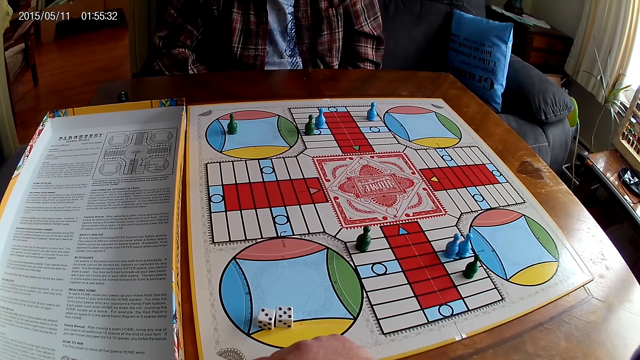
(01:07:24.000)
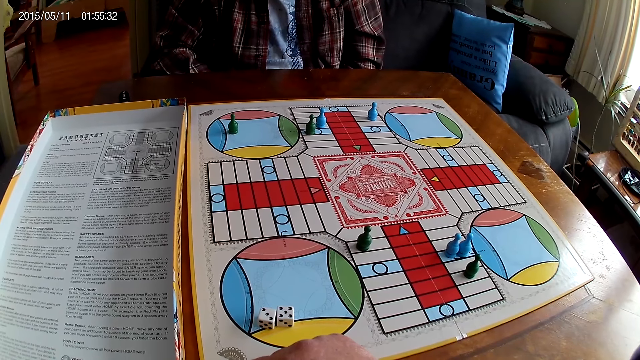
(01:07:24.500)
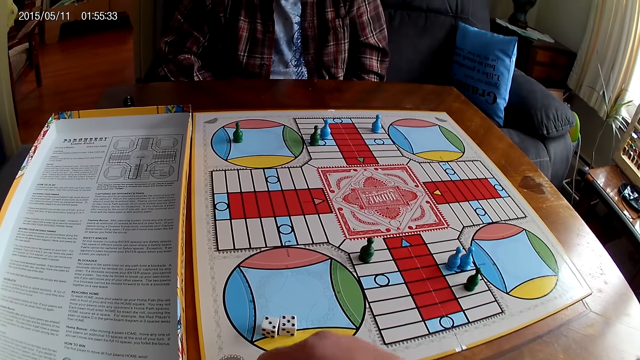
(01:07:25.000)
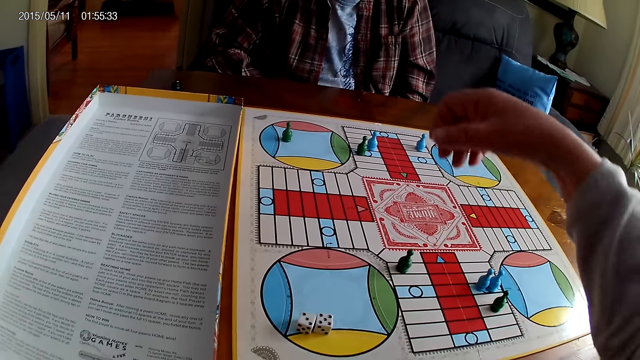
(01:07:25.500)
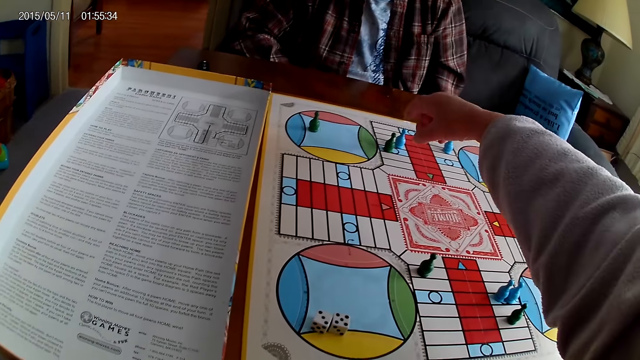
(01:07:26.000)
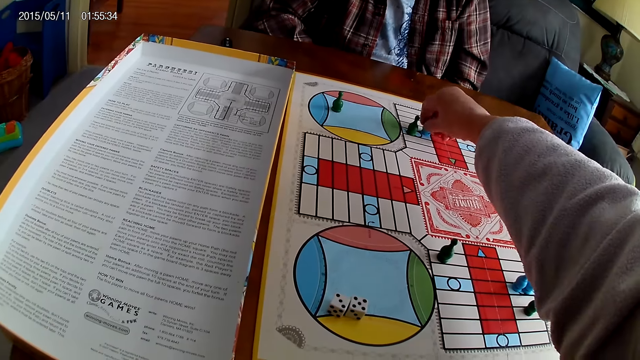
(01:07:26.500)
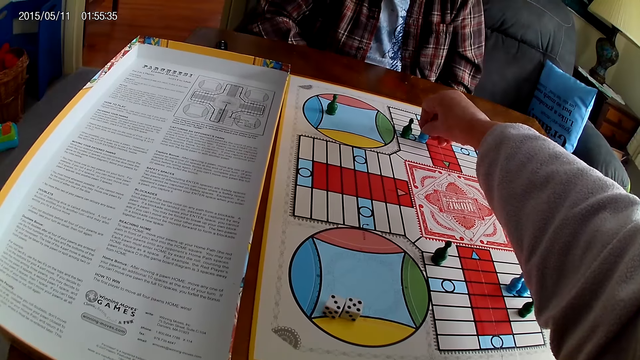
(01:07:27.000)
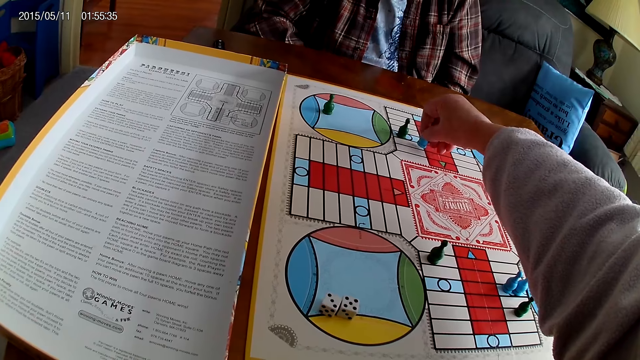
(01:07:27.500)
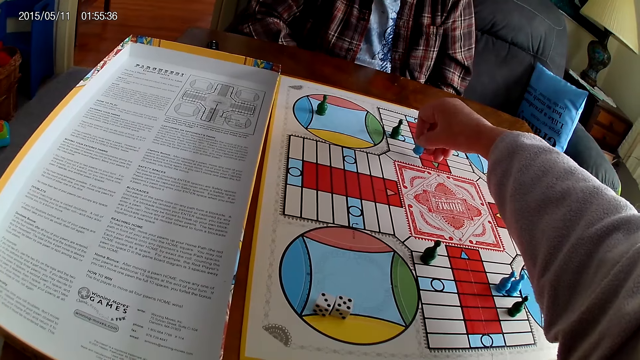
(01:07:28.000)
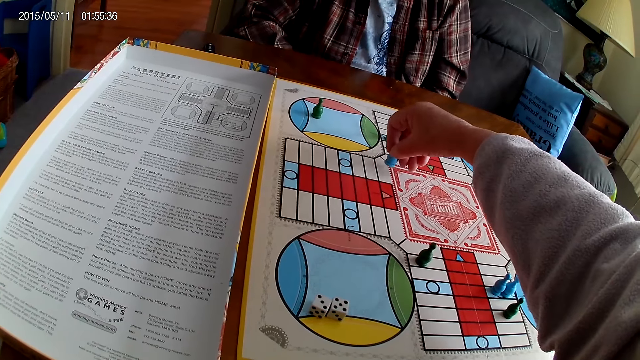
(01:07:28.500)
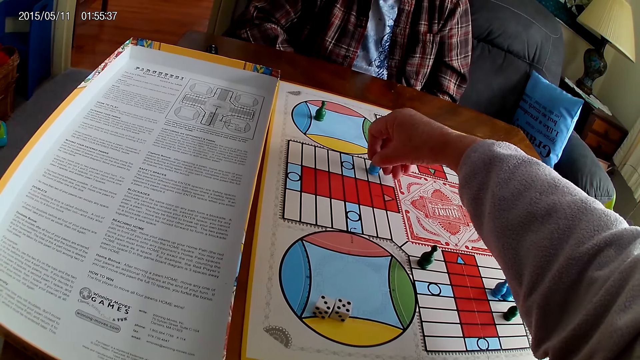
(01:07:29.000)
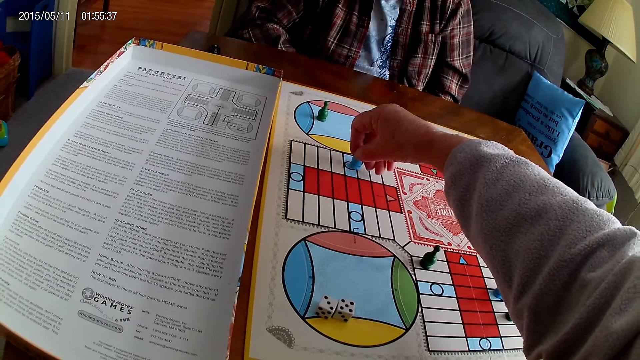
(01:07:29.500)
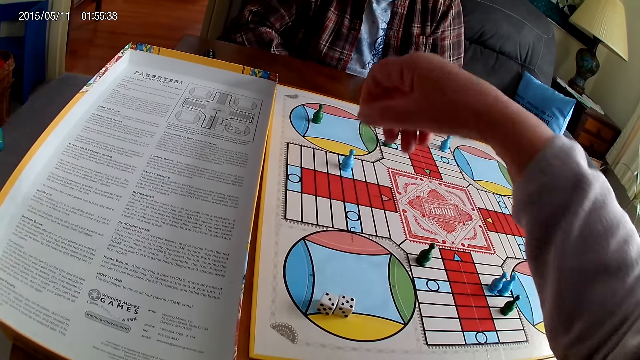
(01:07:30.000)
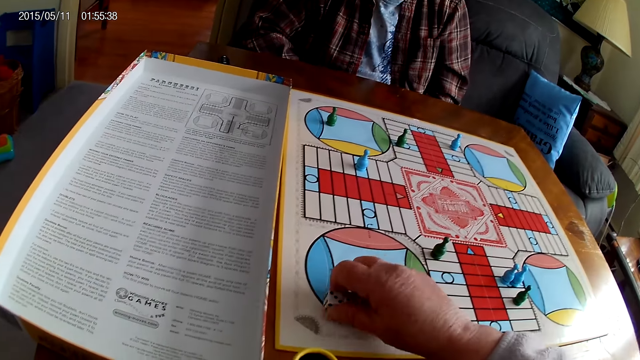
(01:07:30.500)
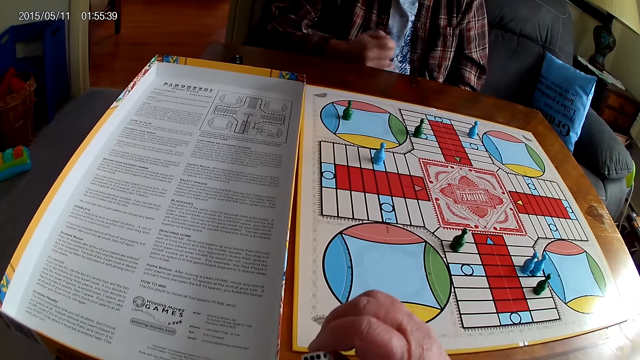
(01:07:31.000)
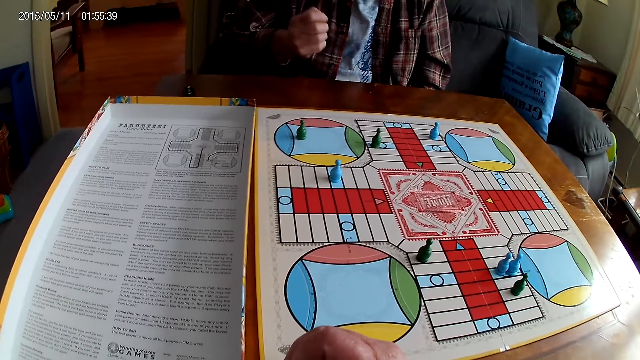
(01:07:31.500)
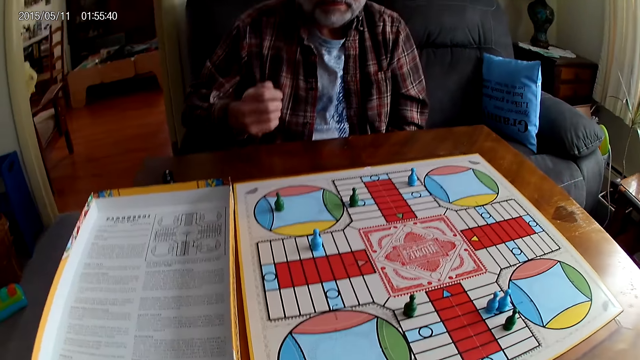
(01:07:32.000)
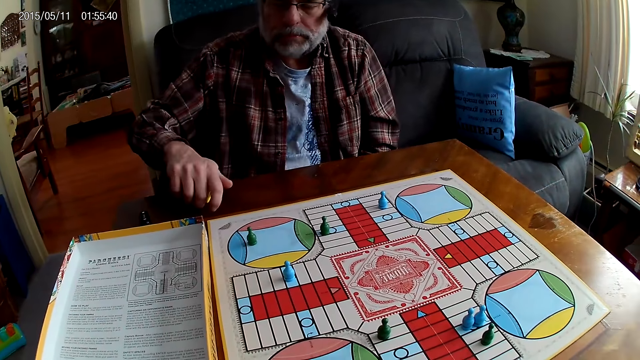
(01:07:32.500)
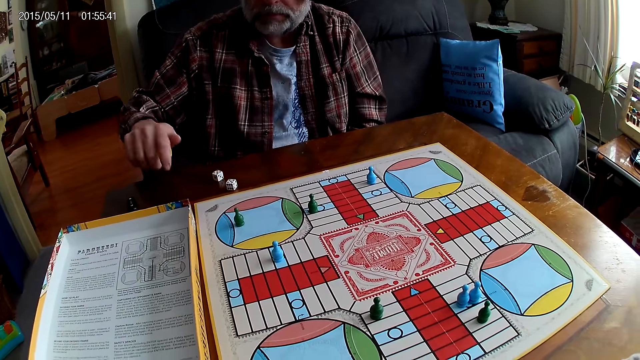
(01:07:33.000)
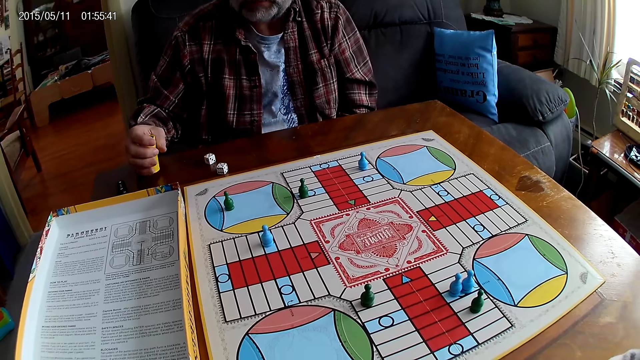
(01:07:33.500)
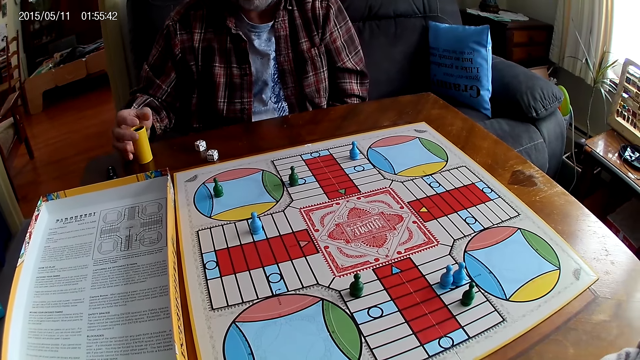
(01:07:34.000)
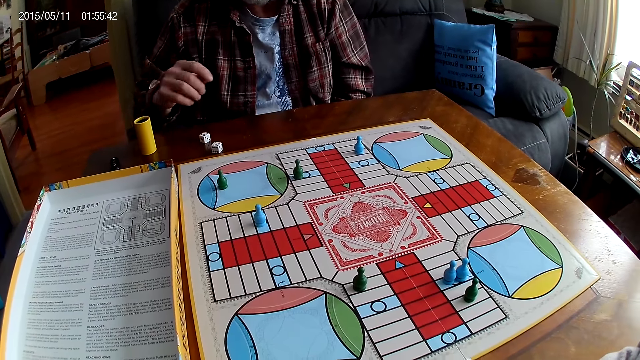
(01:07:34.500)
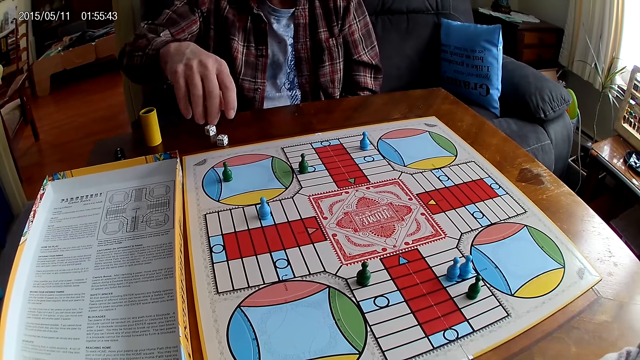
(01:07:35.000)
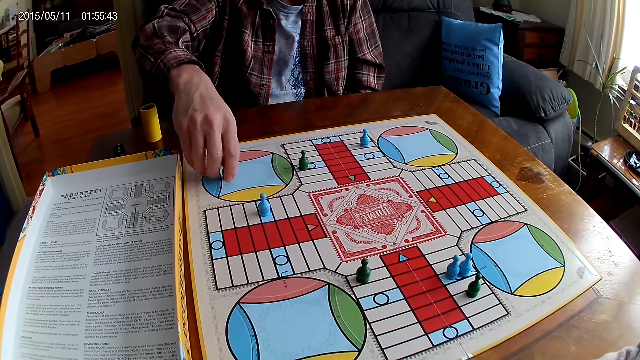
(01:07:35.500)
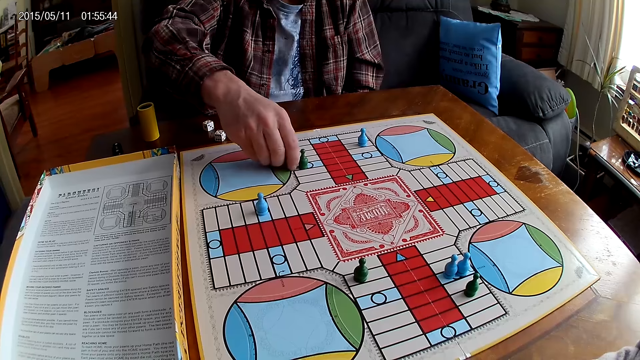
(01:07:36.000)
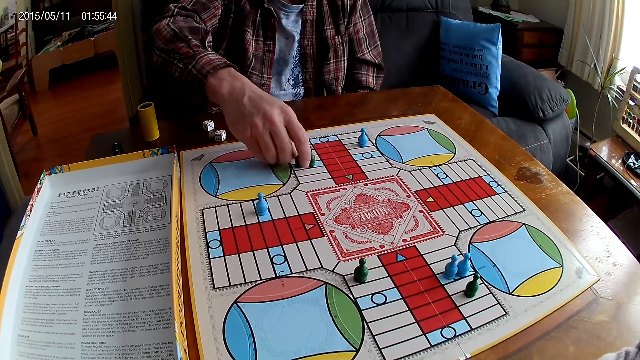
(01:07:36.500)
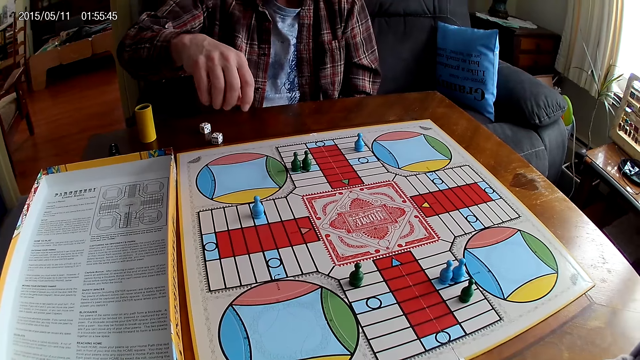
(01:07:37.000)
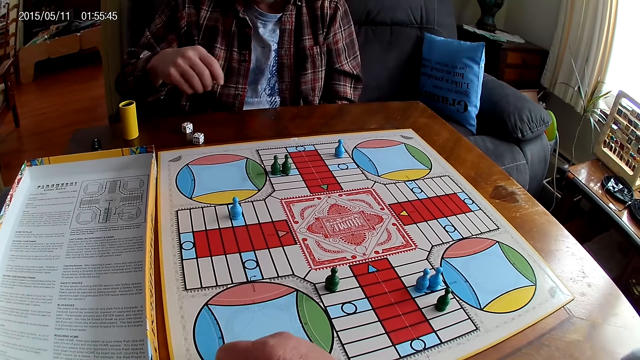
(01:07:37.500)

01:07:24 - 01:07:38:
The camera wearer counts steps on the Ludo board with the chess. They pick a Ludo pawn, move the Ludo pawn, and place the Ludo pawn on the board. They take the dice from the Ludo board with the right hand and put the dice in the container. A man shakes the container. The camera wearer stares at the board. The man drops the dice from the container on the Ludo board. The man drops the container on the table. The man moves the chess on the board.

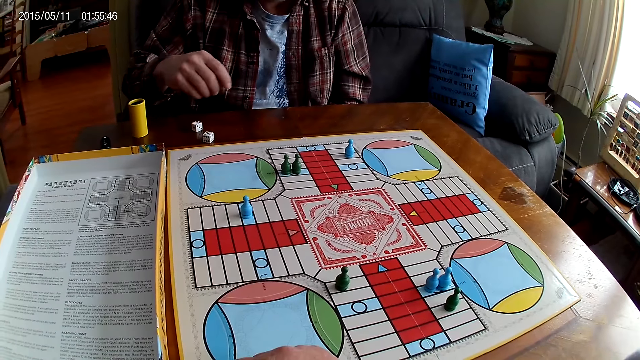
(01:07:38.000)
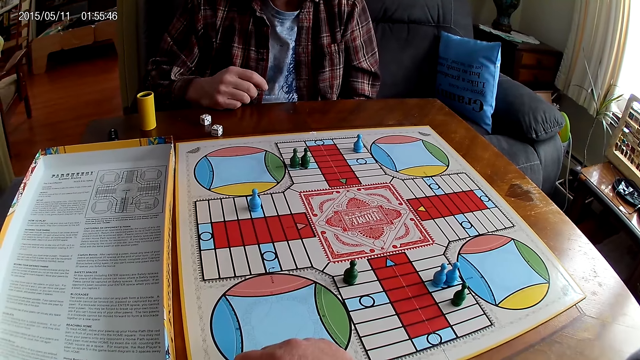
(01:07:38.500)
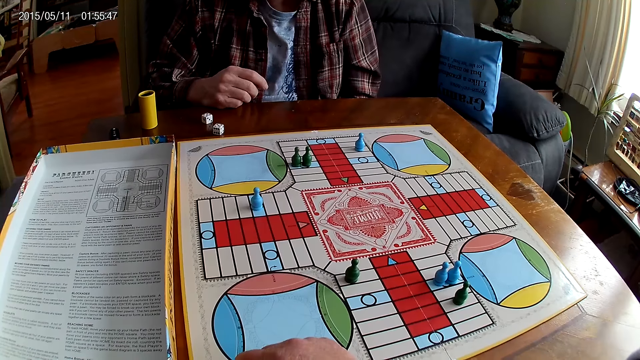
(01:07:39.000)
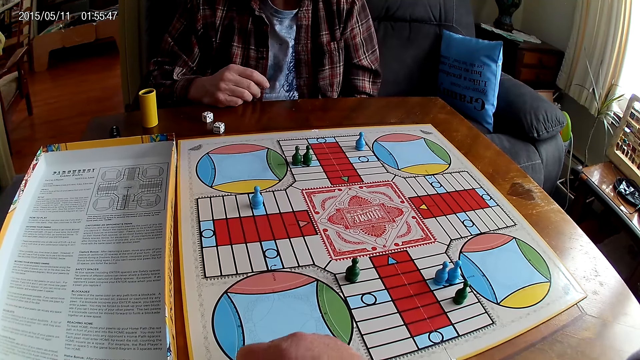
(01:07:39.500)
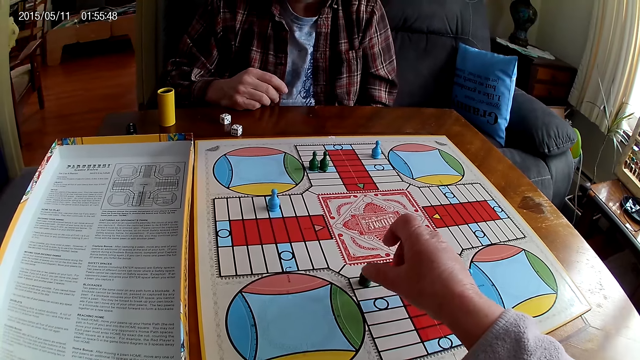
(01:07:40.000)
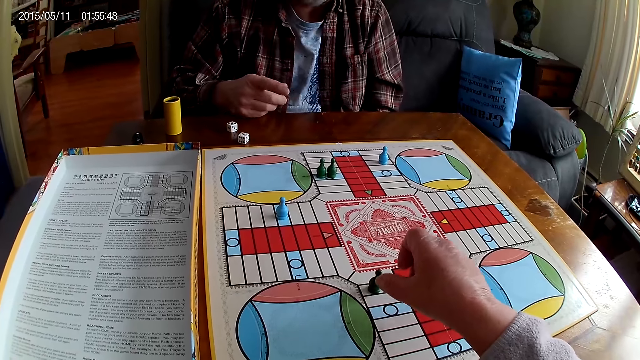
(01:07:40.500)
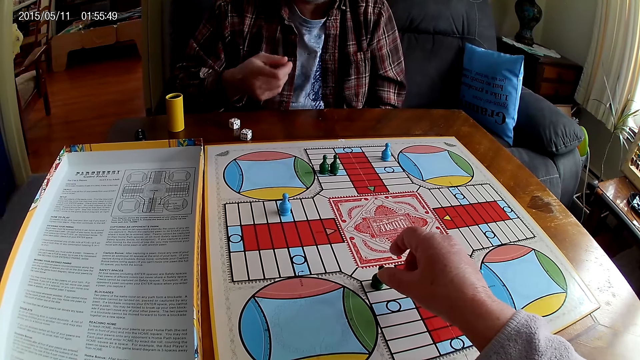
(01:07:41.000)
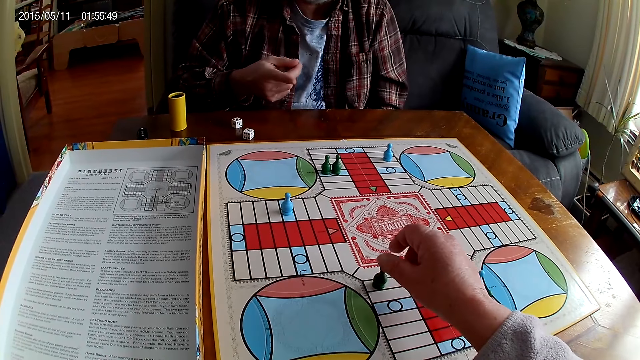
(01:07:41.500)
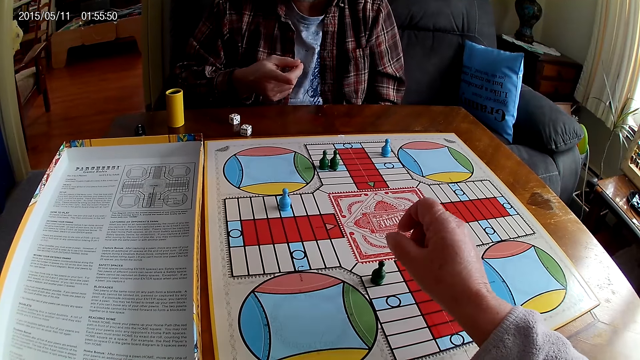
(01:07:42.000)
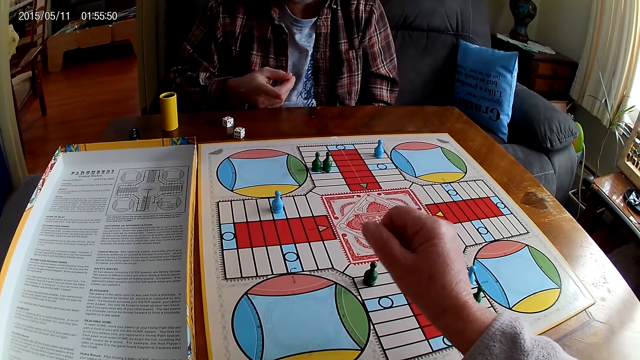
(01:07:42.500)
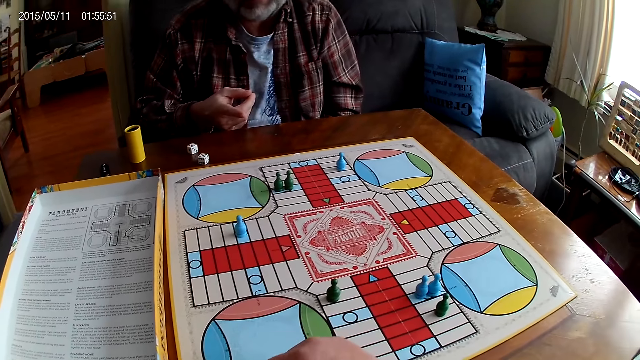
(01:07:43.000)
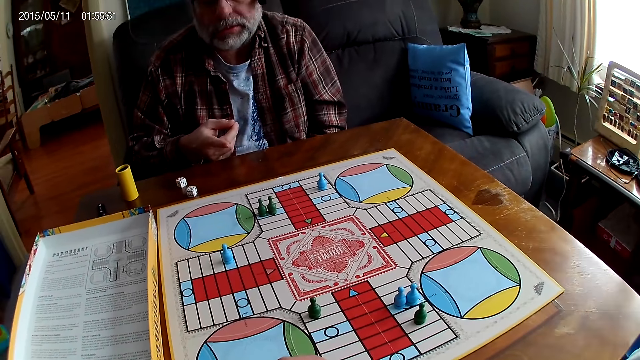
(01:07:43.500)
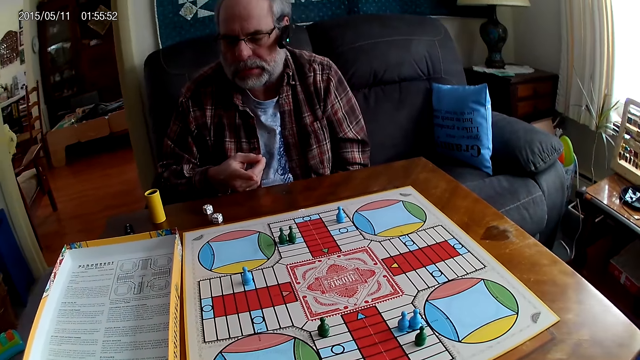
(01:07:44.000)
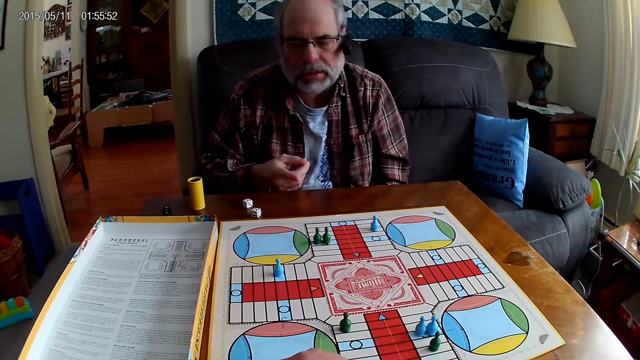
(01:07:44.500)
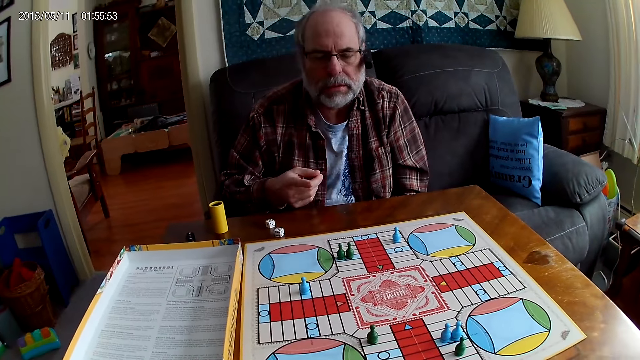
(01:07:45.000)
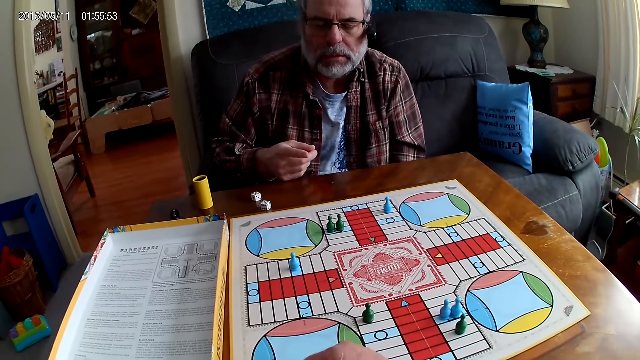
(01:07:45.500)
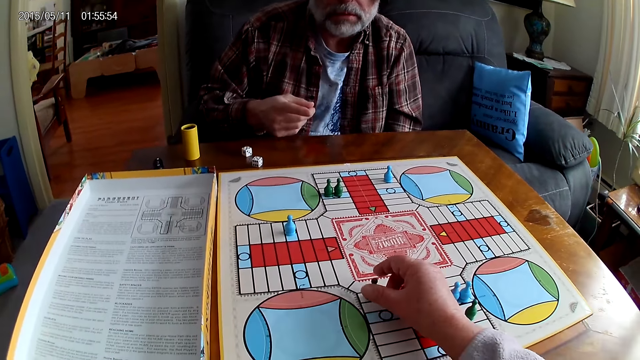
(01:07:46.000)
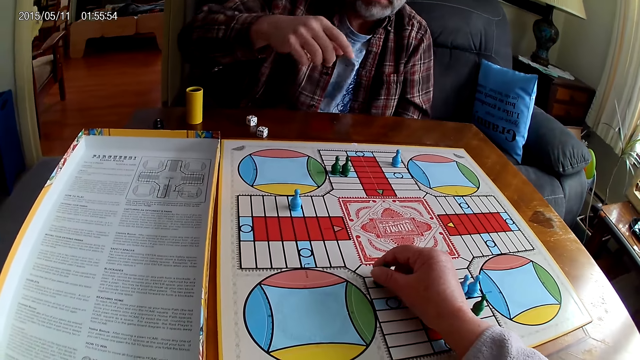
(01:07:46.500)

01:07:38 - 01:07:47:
A man stares at the board. The camera wearer stretches the hand. They stare at the board. They pick a chess from the Ludo board with the right hand.
